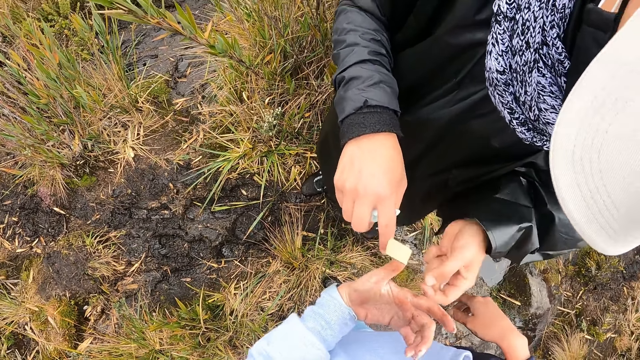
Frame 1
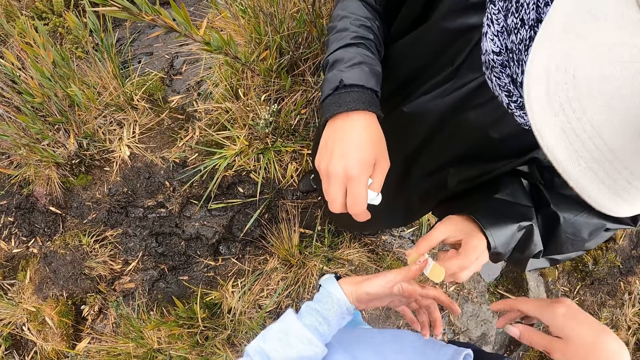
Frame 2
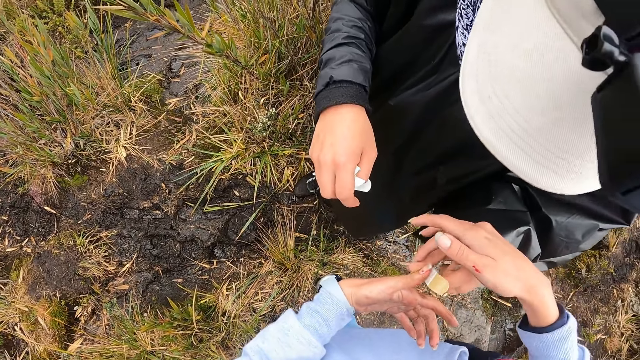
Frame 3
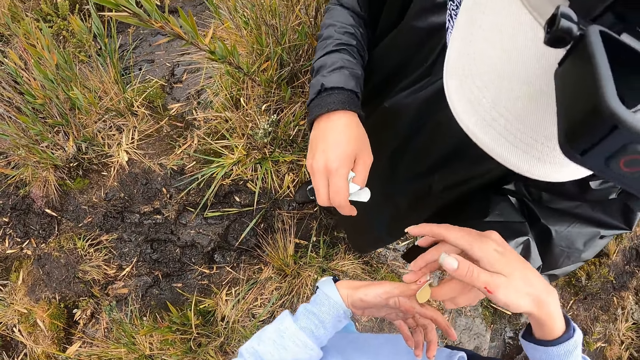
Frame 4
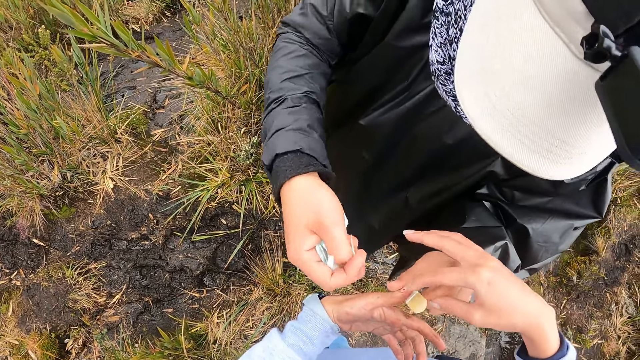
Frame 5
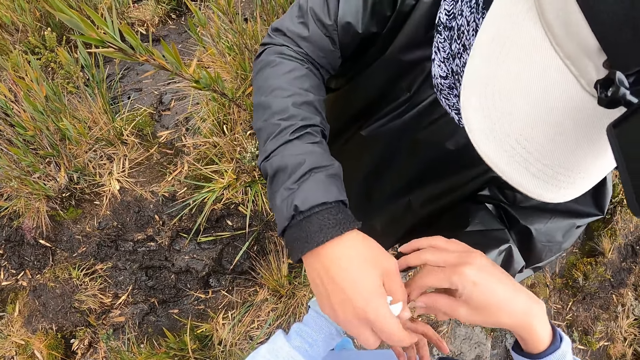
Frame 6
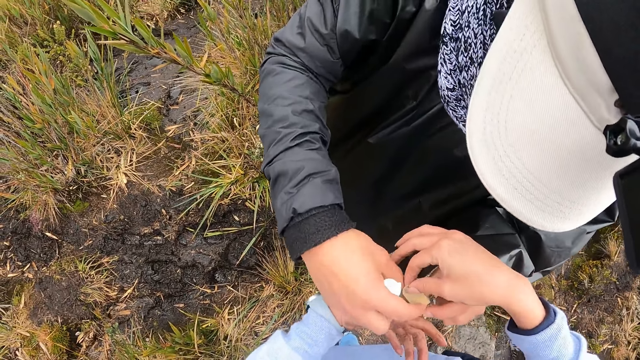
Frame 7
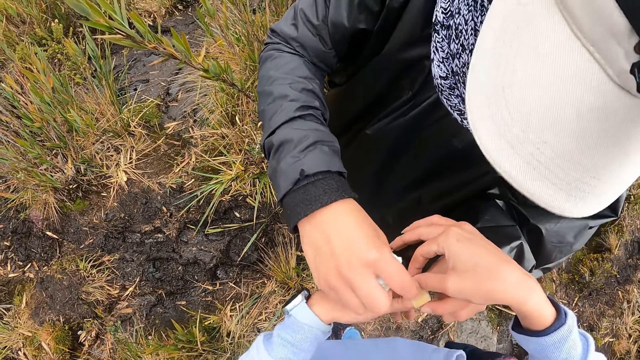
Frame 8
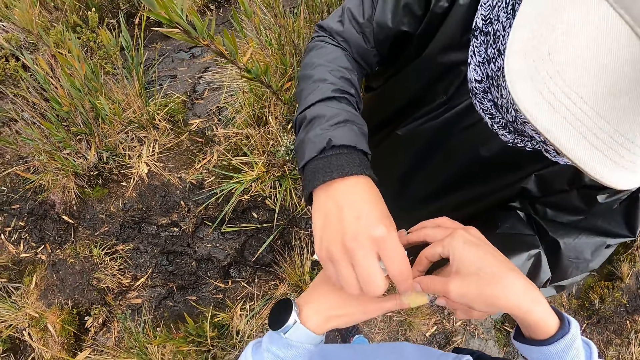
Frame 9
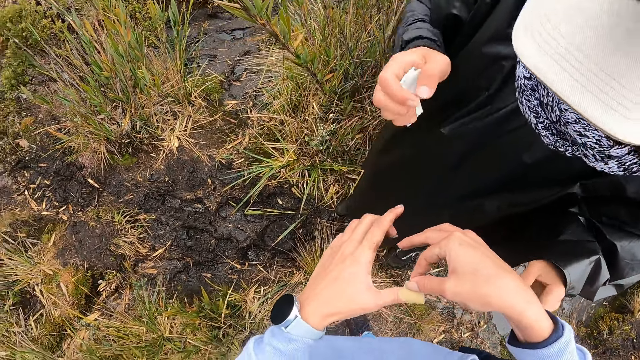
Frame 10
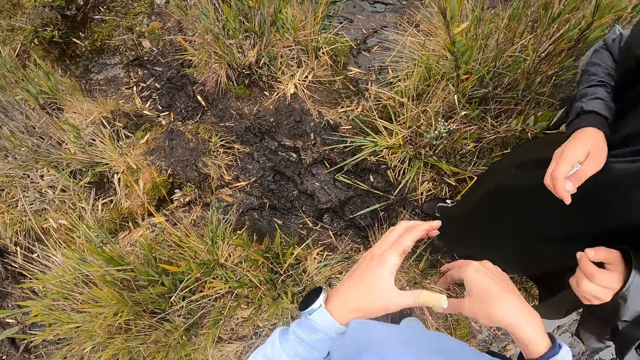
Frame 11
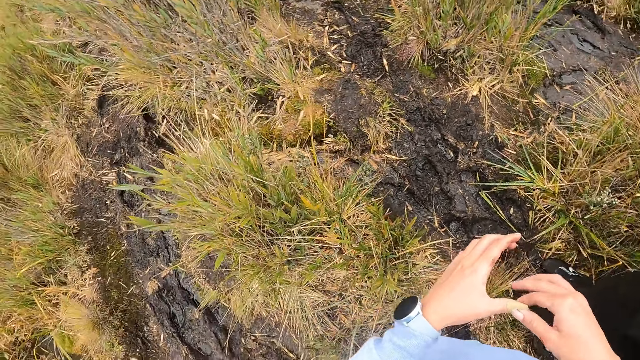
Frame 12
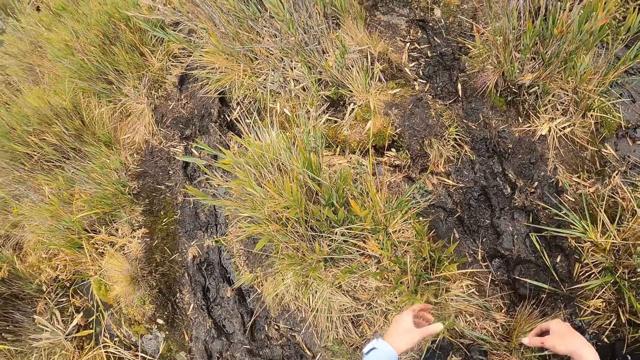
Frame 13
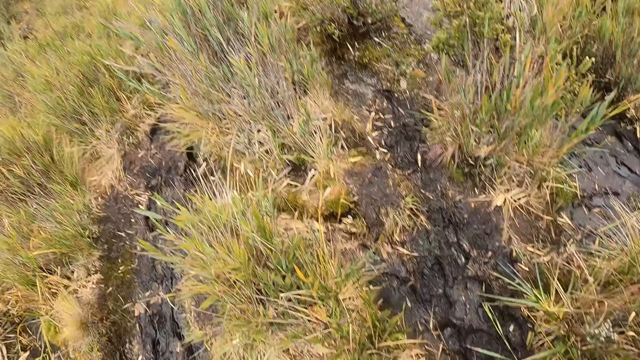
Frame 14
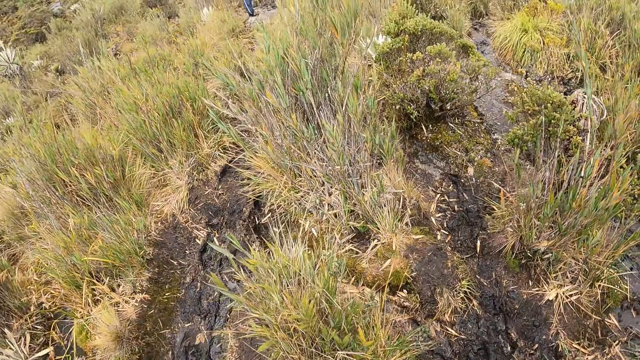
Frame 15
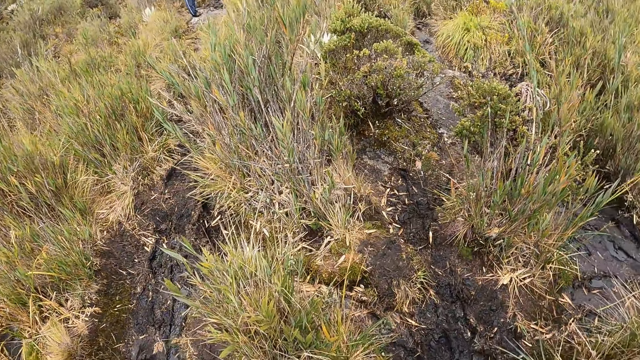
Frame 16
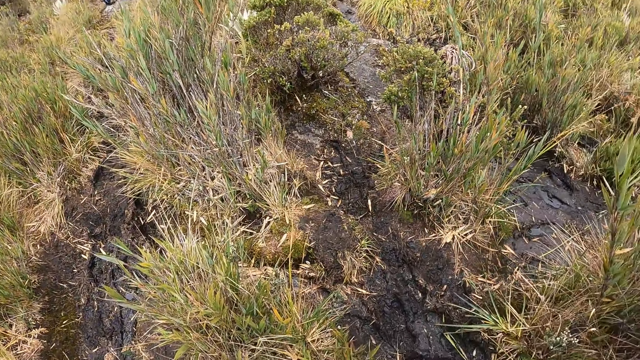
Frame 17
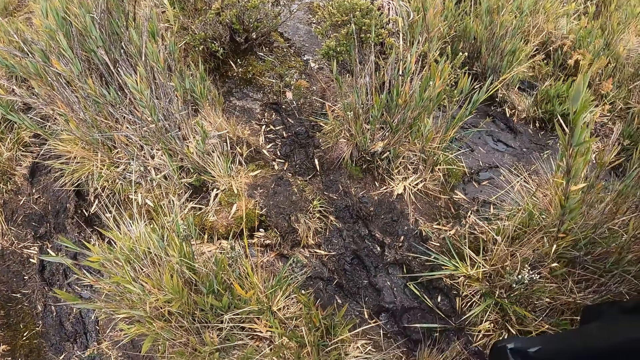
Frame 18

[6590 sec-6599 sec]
The camera wearer touches the left hand of the man with her right hand. She wraps the bandage in her left hand with her right hand. The man wraps the bandage in the left hand of the camera wearer with his right hand.

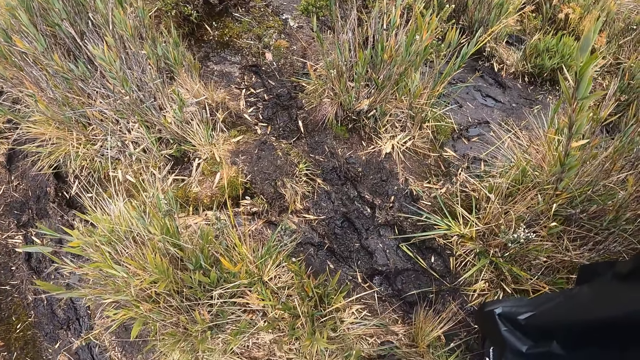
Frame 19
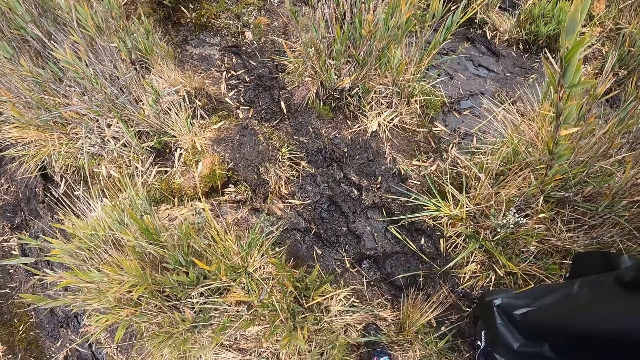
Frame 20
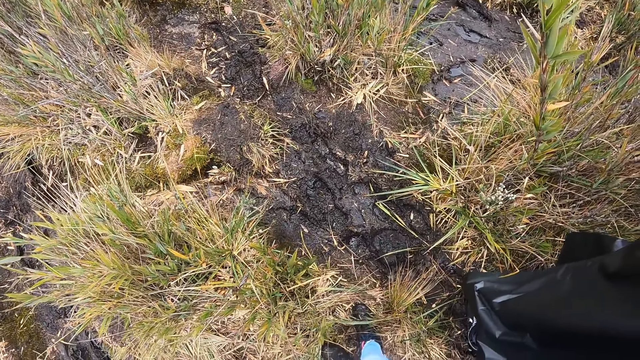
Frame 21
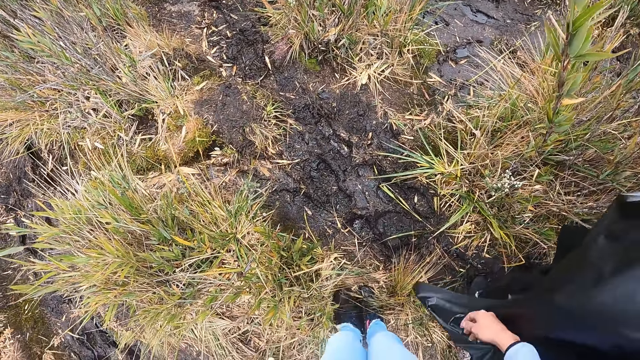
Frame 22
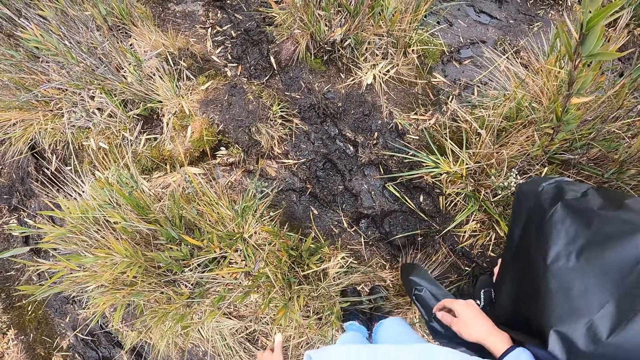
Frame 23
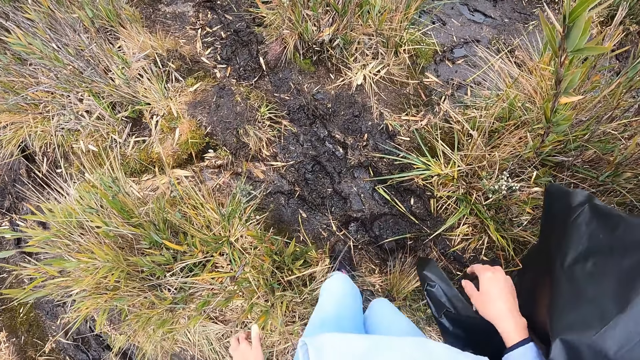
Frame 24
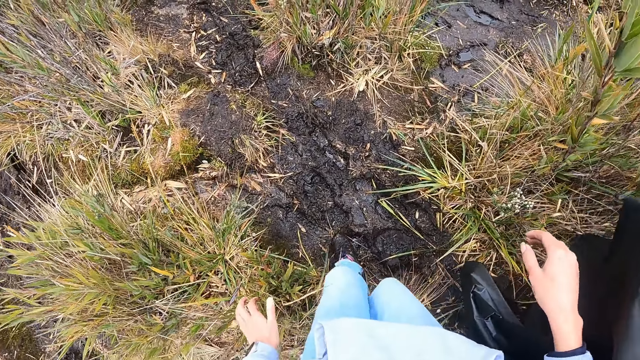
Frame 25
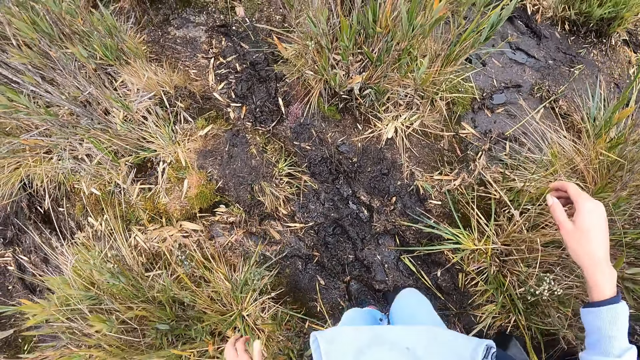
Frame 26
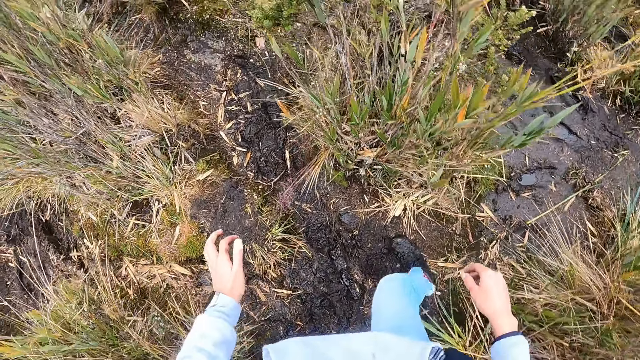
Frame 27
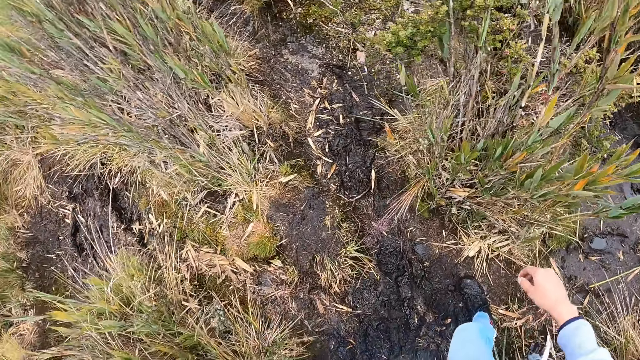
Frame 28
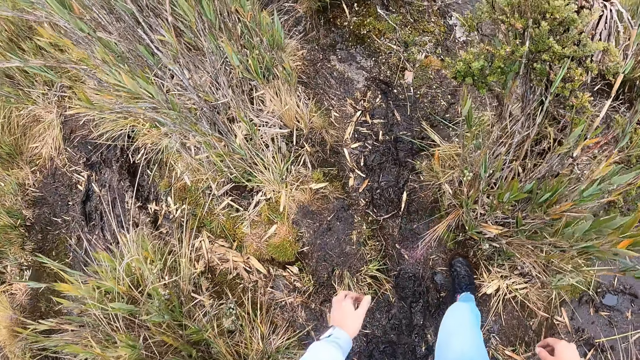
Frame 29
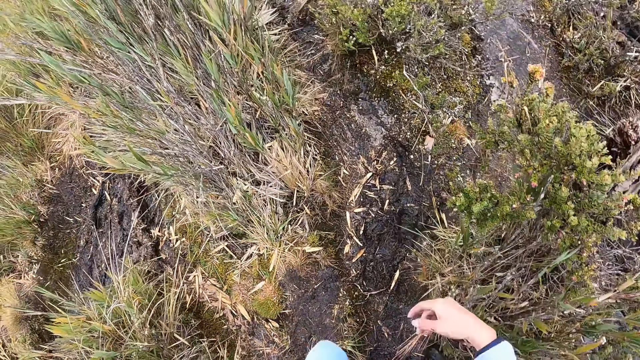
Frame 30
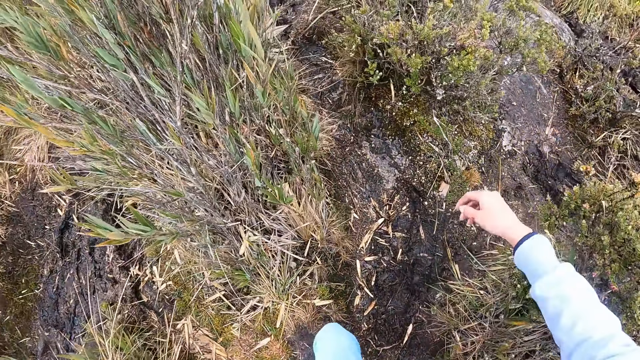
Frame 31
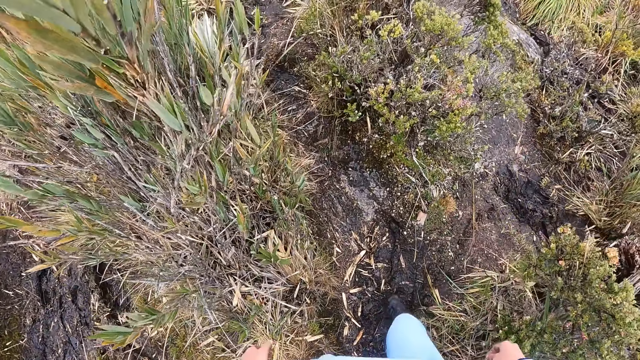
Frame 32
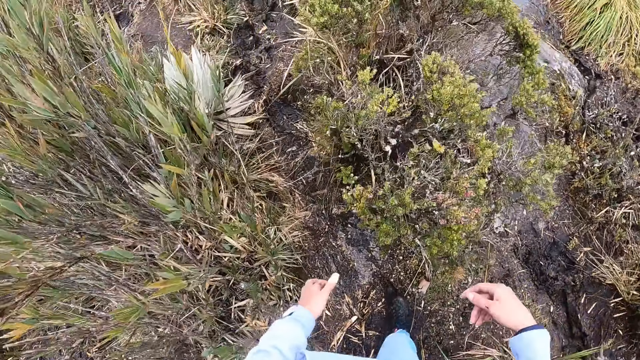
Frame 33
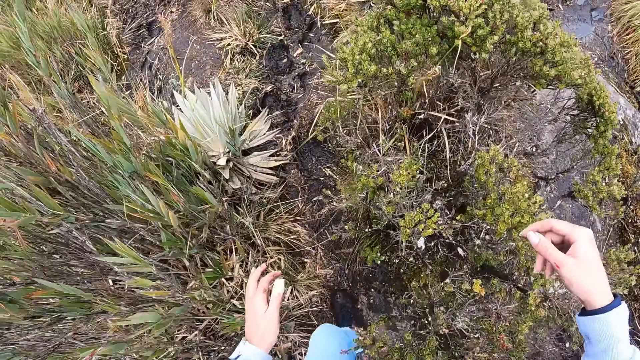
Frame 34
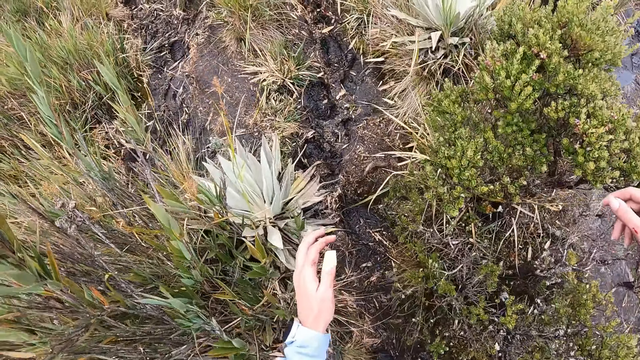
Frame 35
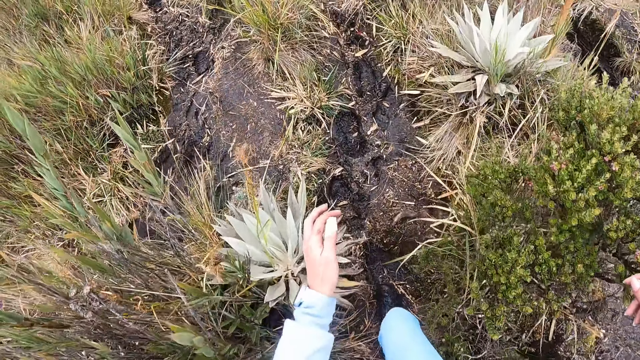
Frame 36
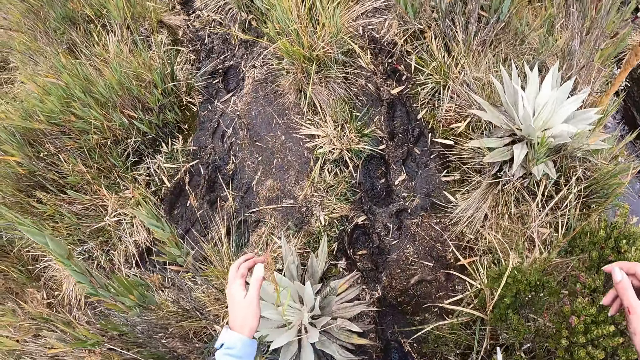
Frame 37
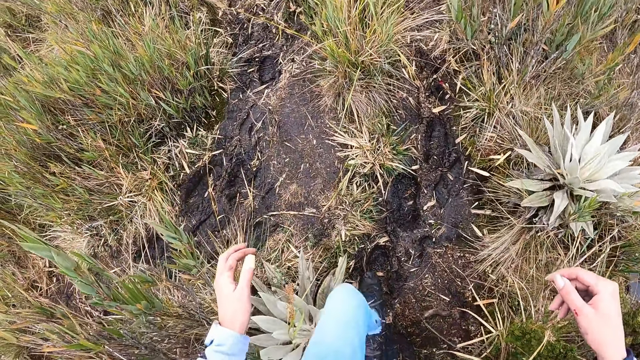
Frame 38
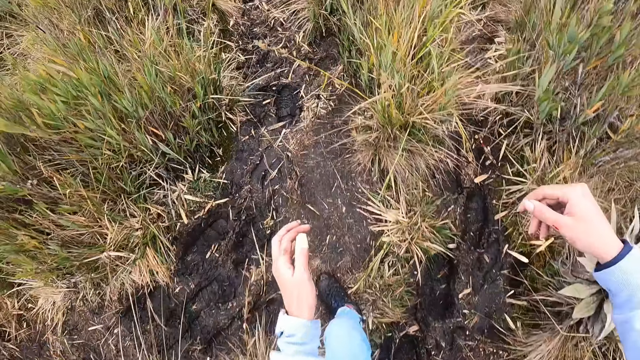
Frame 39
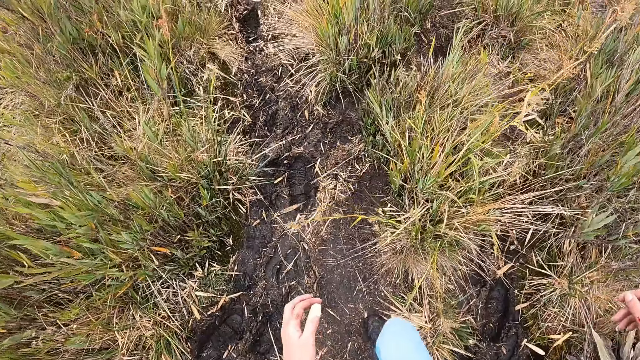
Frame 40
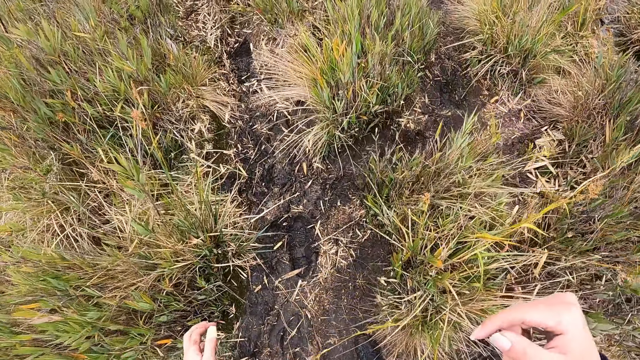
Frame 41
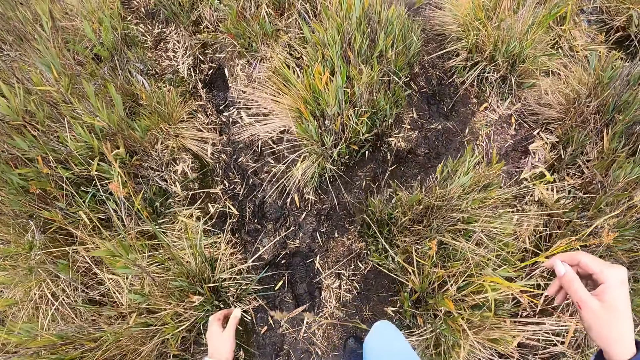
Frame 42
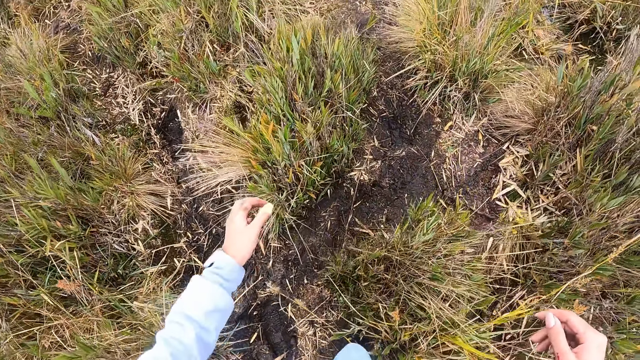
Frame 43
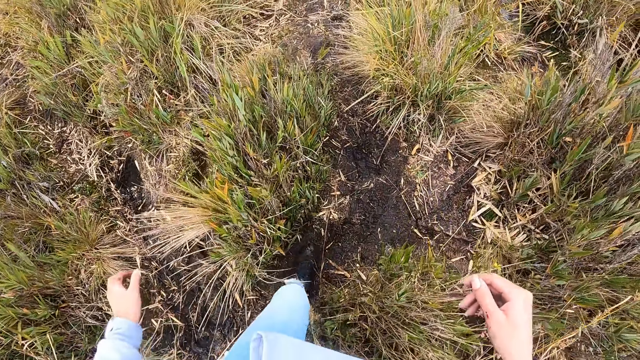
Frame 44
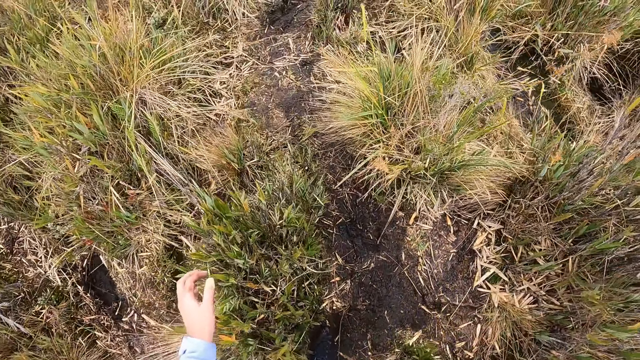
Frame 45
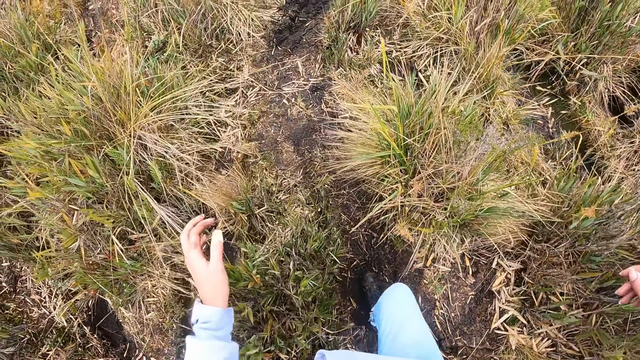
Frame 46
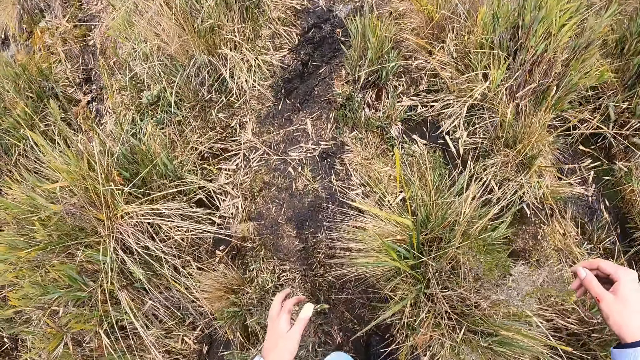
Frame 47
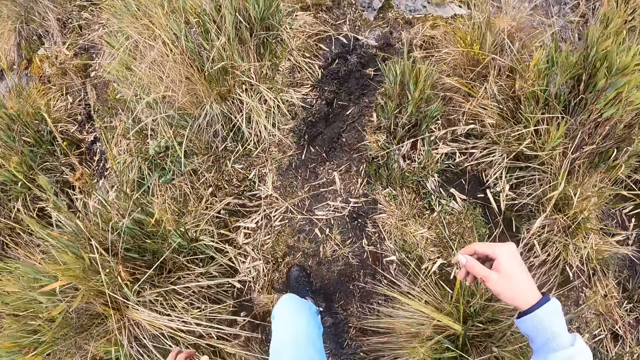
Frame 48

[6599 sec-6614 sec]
The camera wearer walks up the hill. They walk on a muddy path.
